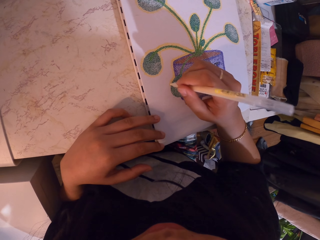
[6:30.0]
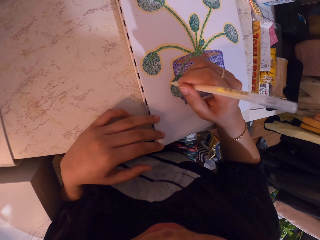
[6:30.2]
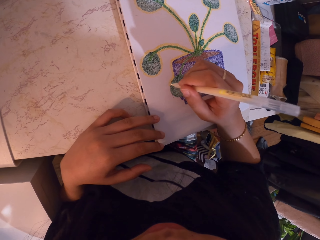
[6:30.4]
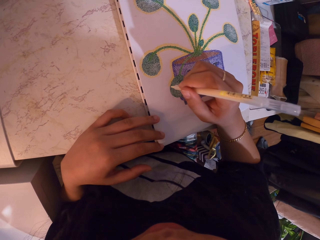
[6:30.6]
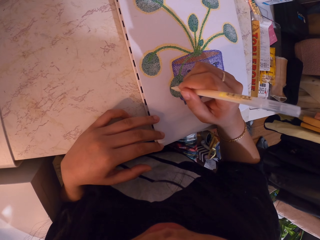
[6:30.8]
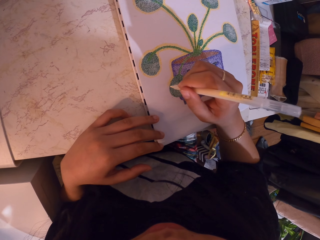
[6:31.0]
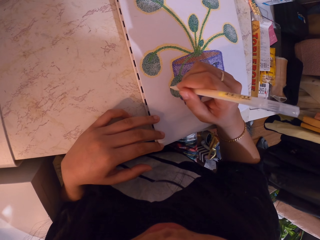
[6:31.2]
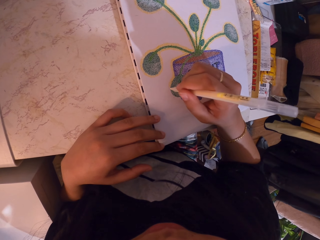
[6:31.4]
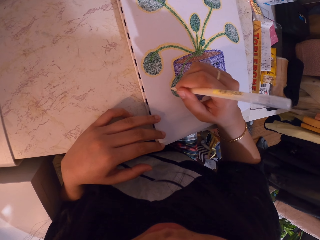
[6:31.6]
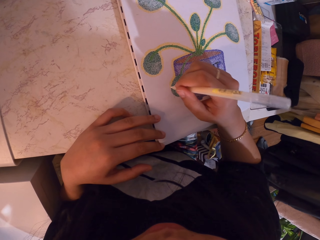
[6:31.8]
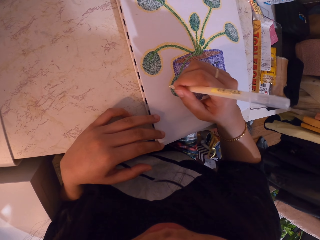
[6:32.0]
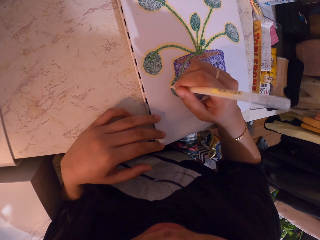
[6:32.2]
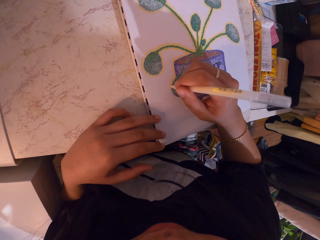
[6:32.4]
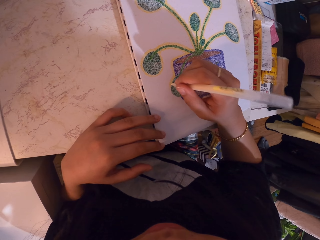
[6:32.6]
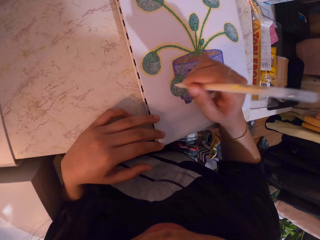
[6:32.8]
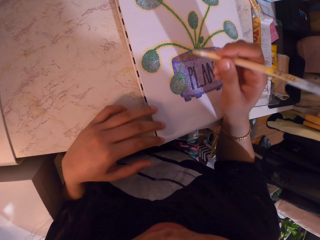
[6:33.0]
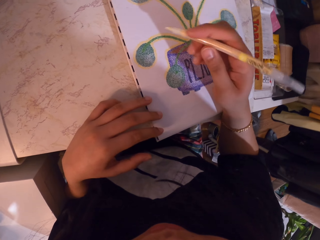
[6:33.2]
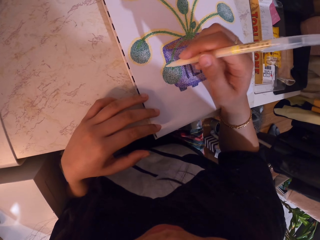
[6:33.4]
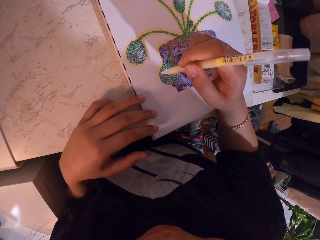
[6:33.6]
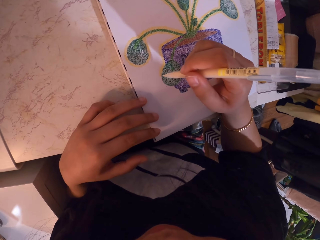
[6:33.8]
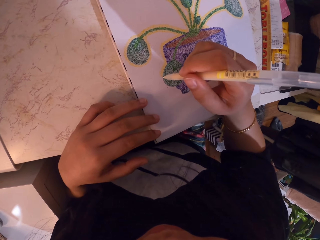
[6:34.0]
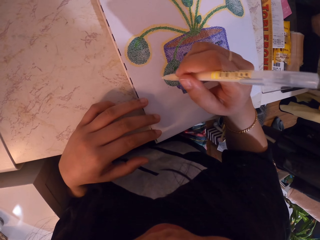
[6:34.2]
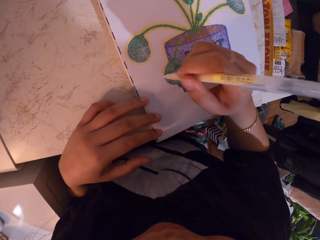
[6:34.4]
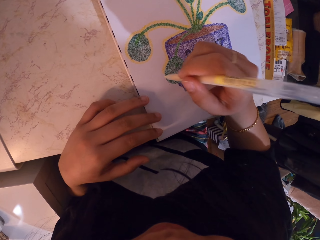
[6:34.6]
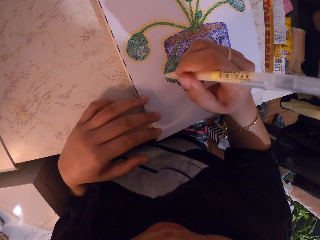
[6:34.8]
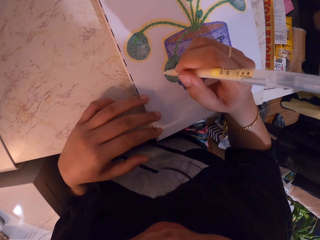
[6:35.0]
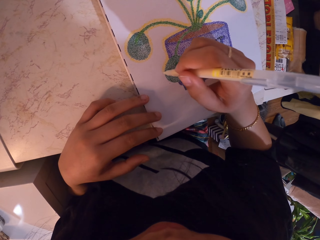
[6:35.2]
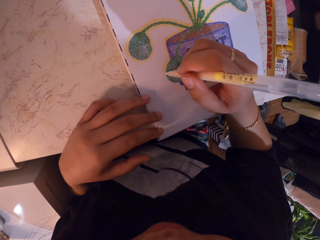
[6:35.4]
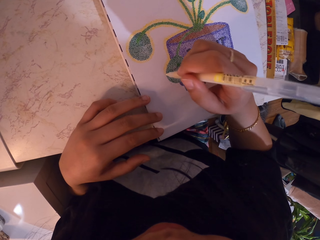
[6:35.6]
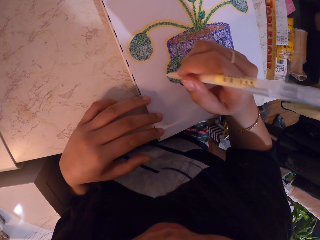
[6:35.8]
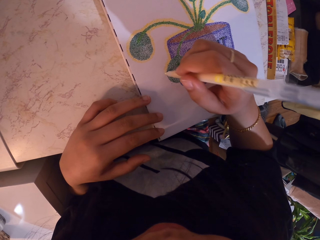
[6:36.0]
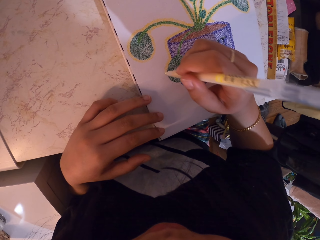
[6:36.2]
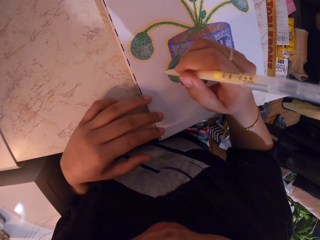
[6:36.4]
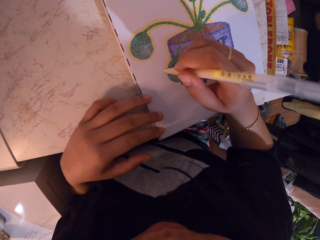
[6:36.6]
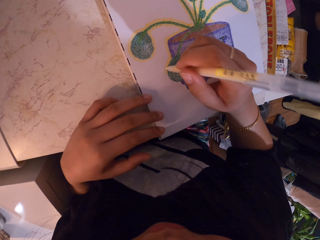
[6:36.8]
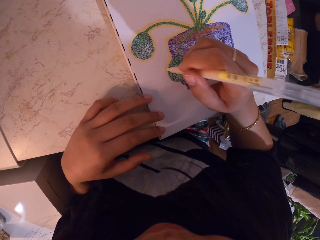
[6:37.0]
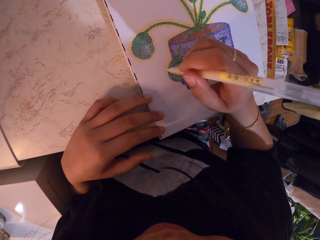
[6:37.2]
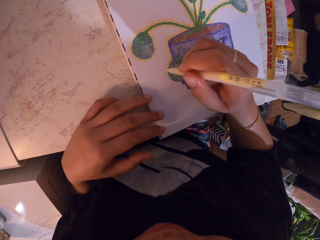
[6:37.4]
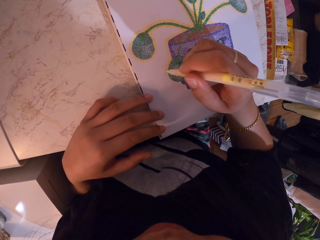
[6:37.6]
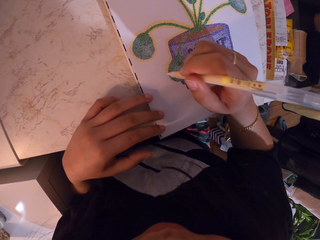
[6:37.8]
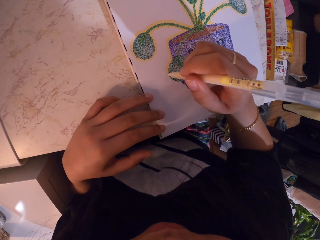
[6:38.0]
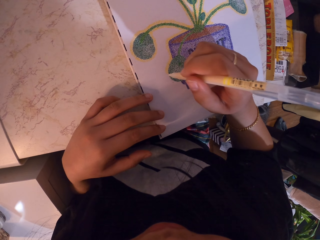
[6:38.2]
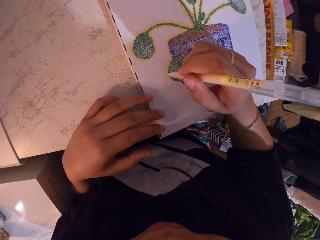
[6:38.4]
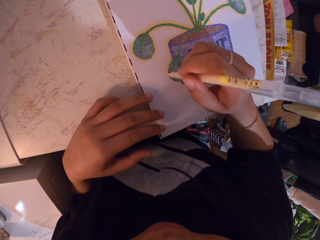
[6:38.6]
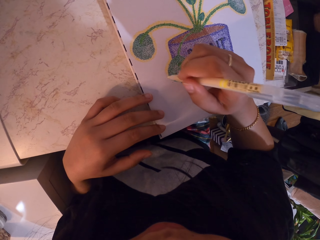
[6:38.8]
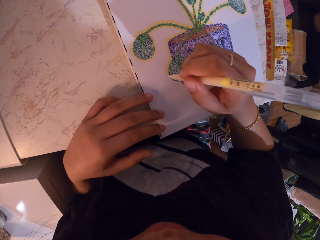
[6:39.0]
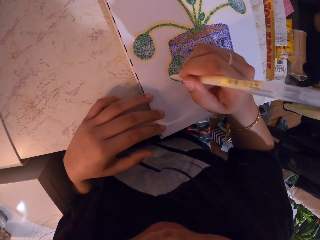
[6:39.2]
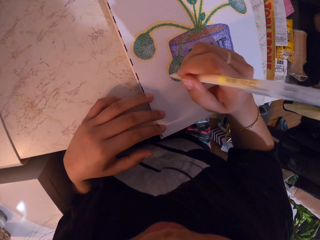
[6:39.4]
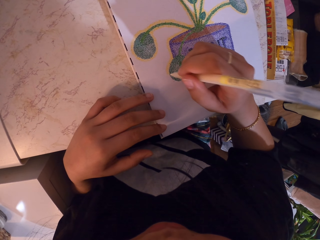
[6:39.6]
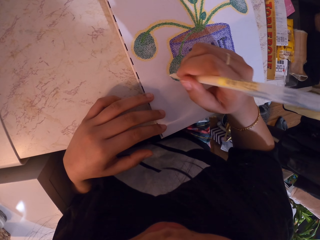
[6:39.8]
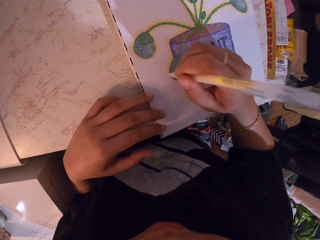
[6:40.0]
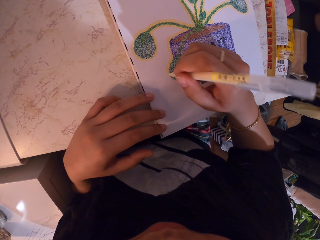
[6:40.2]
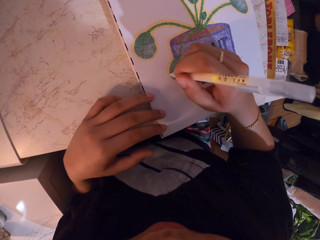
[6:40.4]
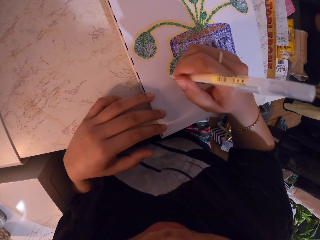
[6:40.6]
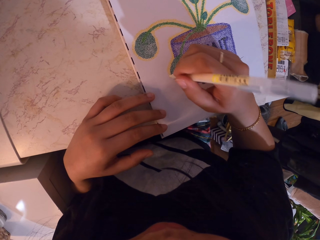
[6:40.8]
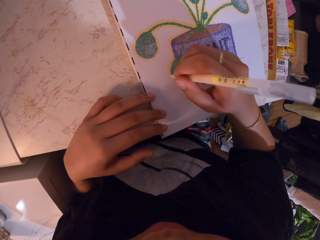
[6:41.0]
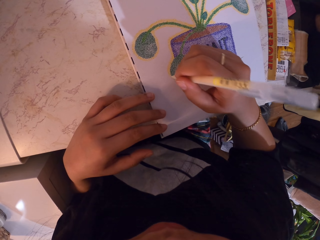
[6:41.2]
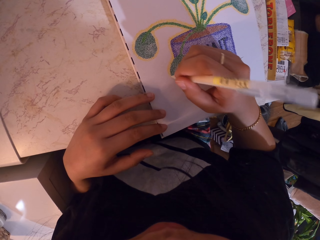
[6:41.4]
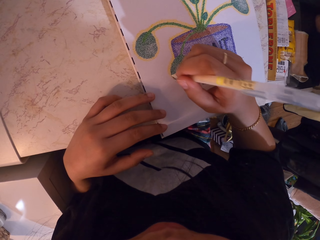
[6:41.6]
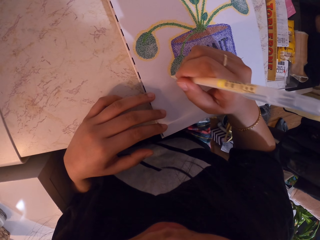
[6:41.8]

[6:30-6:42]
The camera wearer lifts the decorating pen. They decorate a drawing on a book with the decorating pen.

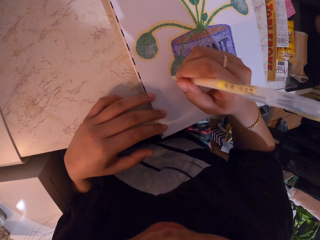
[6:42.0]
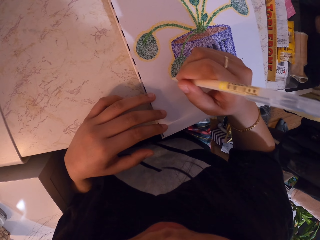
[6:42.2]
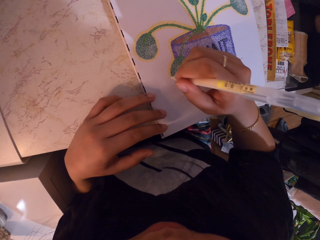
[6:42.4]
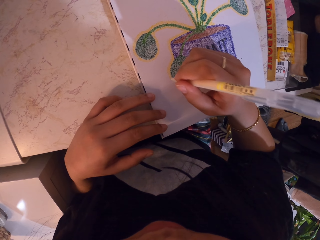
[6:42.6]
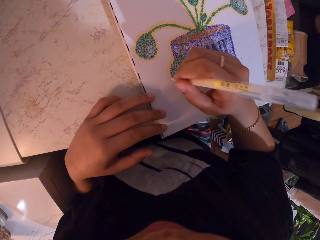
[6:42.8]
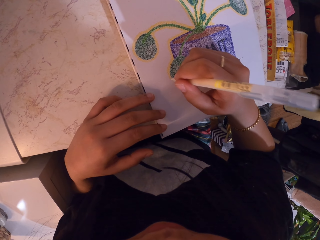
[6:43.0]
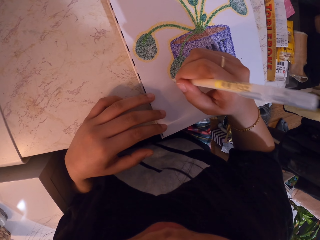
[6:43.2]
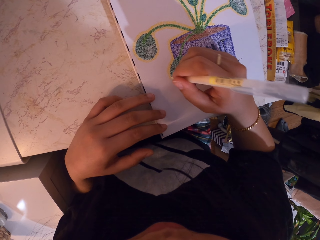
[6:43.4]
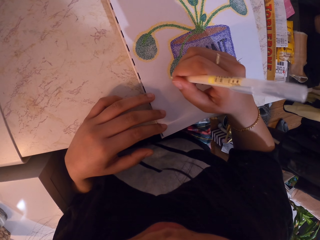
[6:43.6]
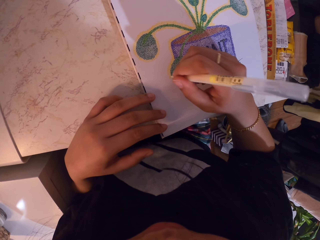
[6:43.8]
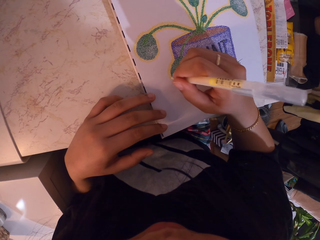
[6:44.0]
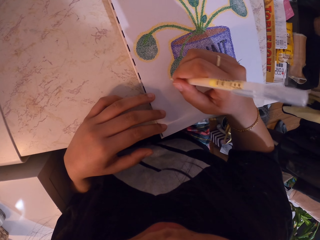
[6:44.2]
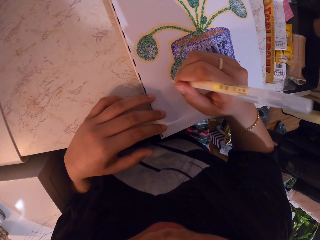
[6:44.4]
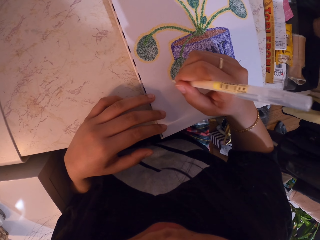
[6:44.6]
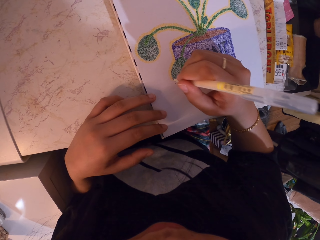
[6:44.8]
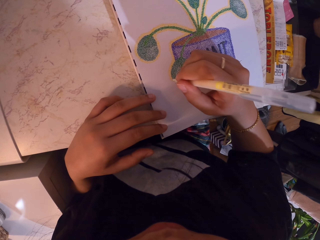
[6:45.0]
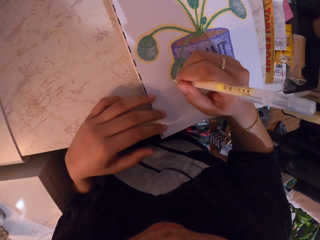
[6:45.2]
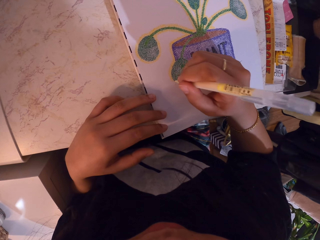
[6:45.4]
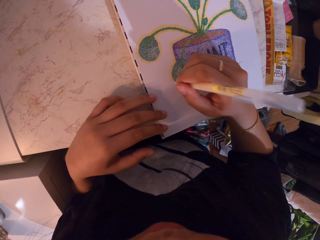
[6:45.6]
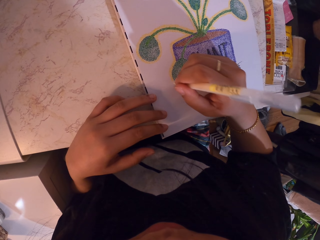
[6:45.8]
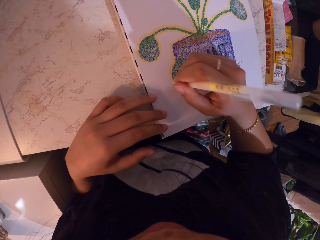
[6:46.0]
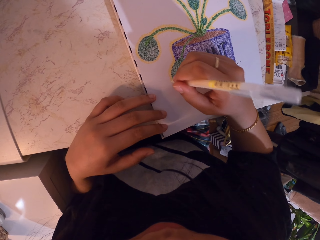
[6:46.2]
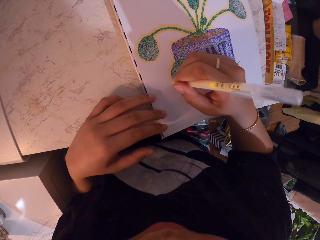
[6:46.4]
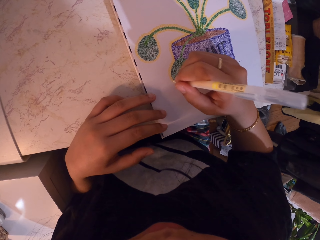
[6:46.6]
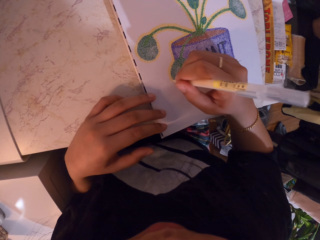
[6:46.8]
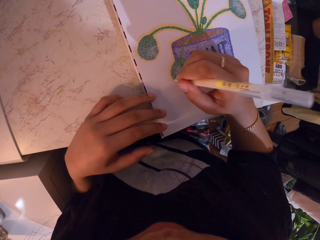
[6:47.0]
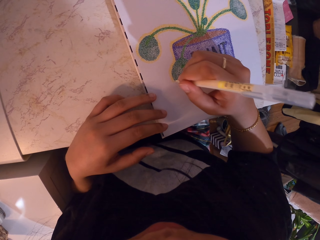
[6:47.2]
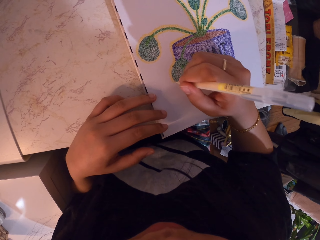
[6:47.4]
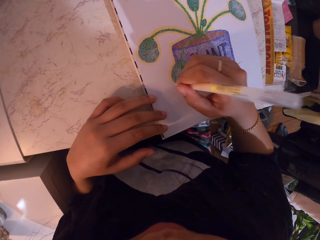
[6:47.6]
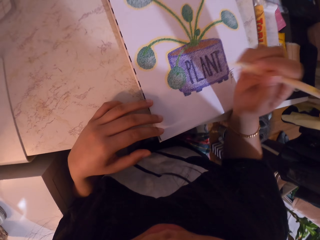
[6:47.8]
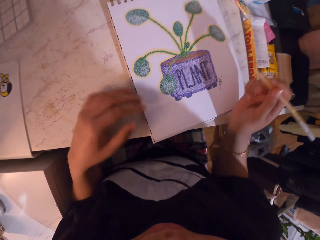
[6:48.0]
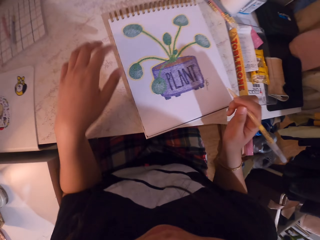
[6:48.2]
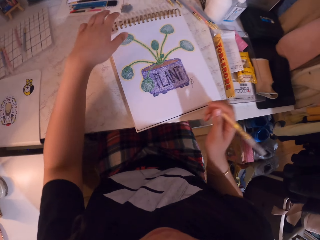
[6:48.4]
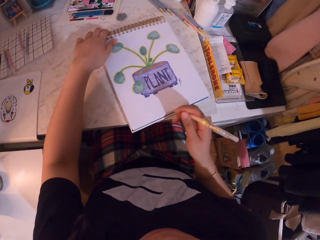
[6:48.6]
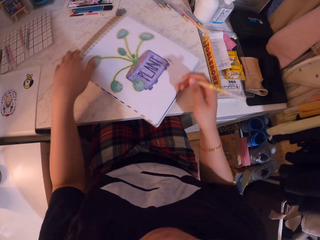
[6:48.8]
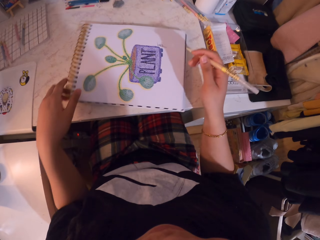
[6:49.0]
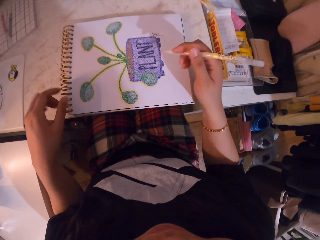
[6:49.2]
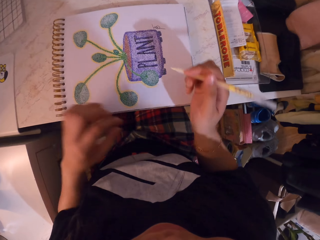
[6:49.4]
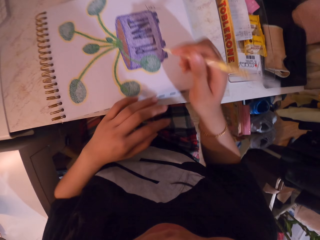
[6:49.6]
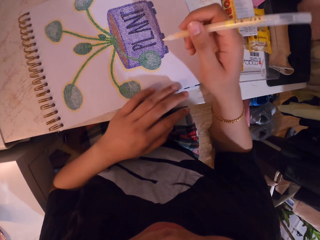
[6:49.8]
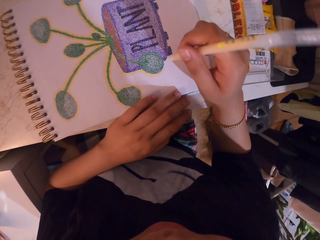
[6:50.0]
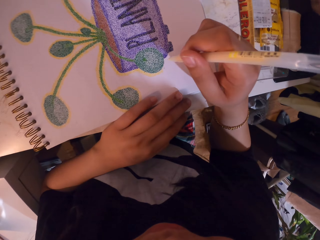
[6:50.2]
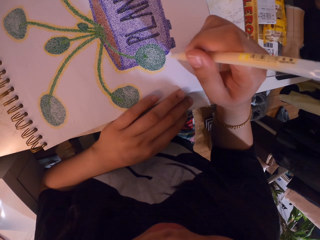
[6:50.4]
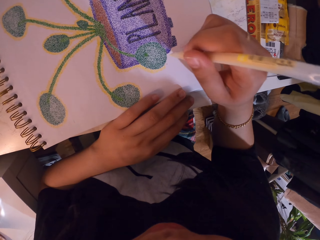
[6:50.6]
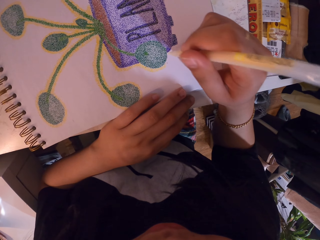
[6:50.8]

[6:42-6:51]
The camera wearer turns the book on the table. They decorate a drawing on the book with a decorating pen.
